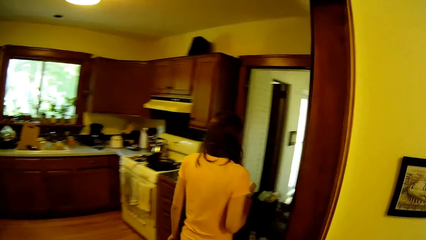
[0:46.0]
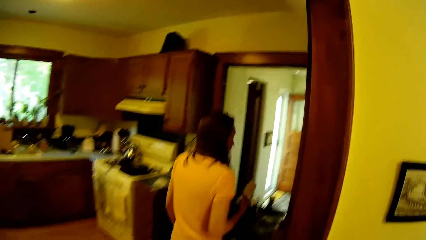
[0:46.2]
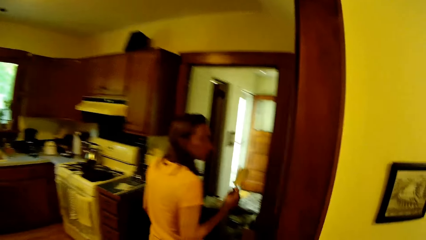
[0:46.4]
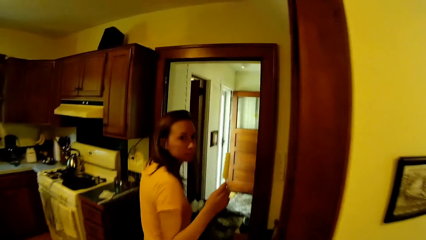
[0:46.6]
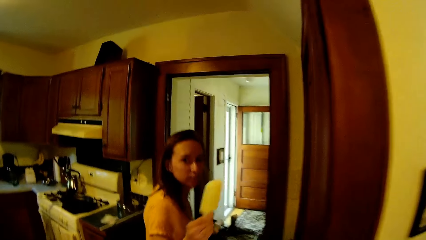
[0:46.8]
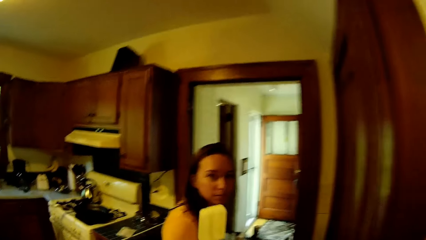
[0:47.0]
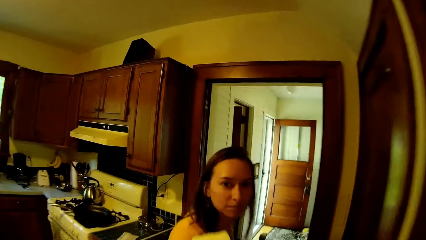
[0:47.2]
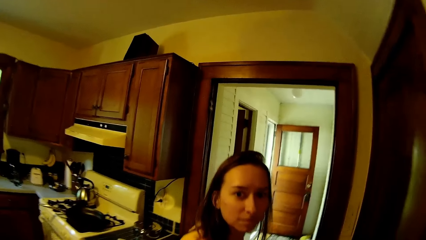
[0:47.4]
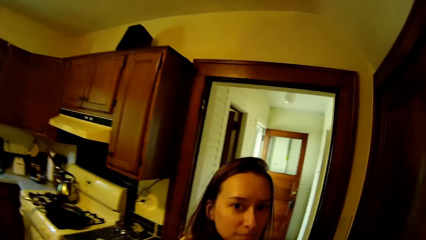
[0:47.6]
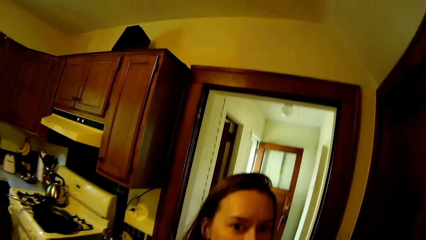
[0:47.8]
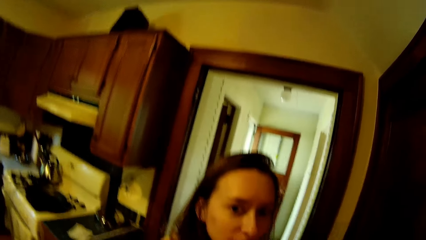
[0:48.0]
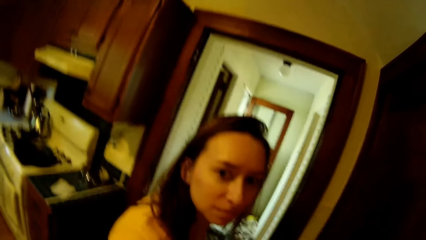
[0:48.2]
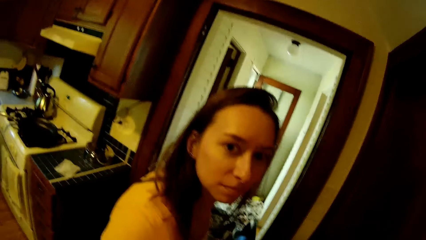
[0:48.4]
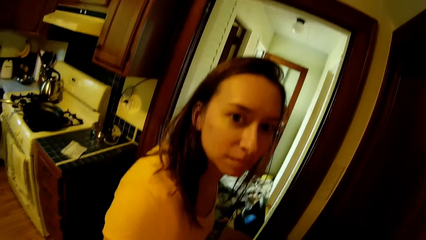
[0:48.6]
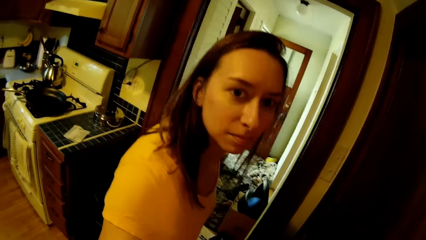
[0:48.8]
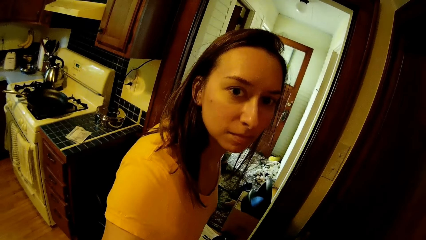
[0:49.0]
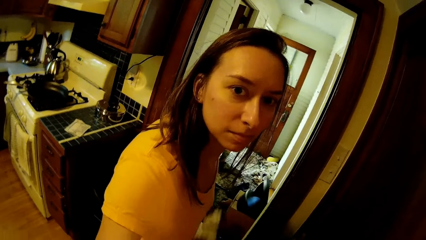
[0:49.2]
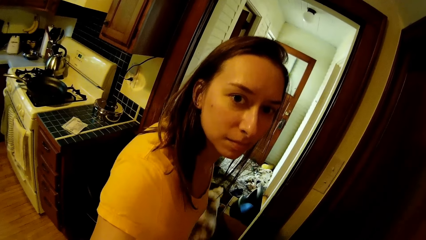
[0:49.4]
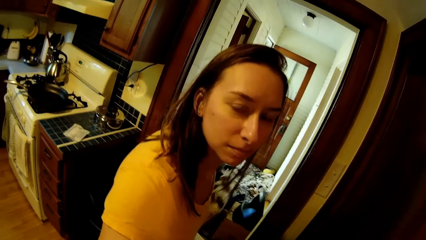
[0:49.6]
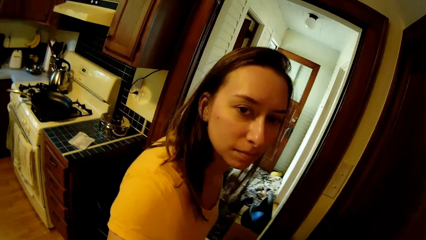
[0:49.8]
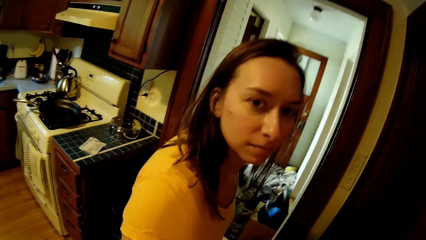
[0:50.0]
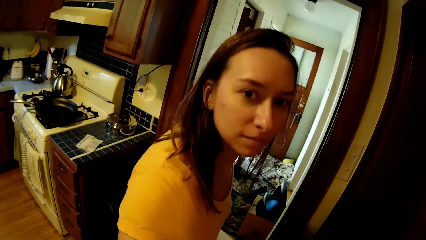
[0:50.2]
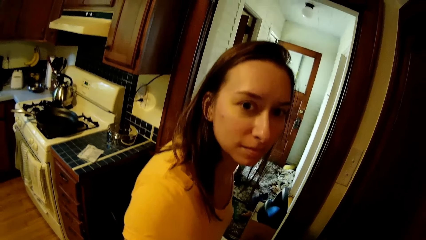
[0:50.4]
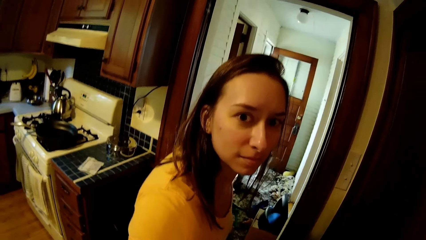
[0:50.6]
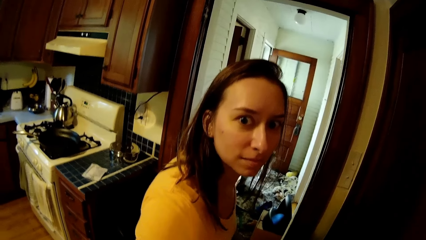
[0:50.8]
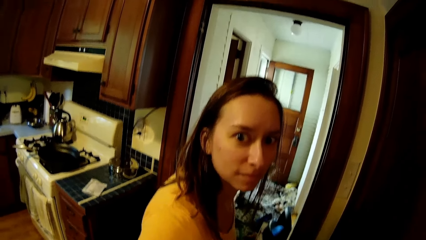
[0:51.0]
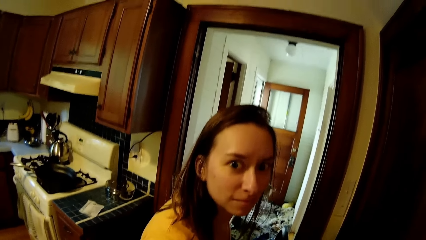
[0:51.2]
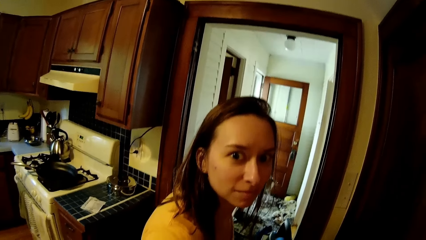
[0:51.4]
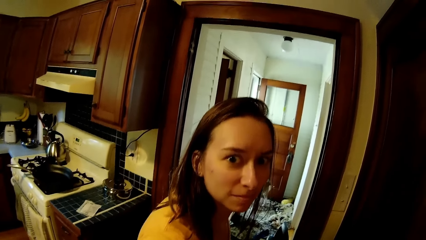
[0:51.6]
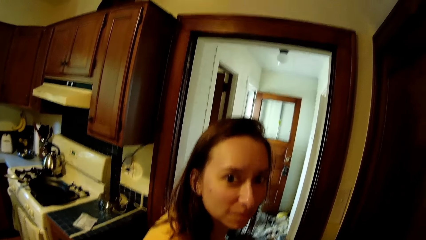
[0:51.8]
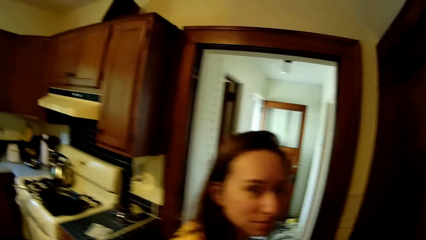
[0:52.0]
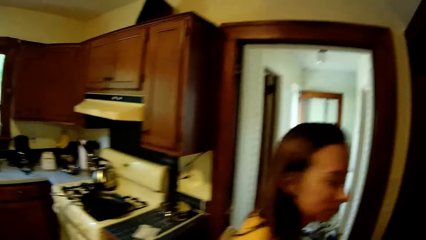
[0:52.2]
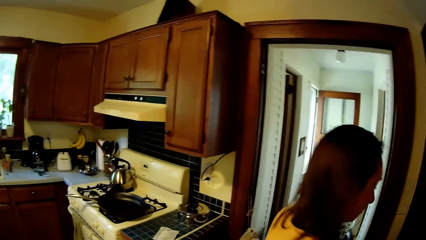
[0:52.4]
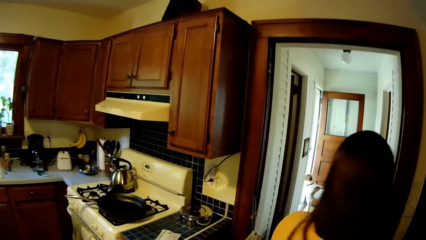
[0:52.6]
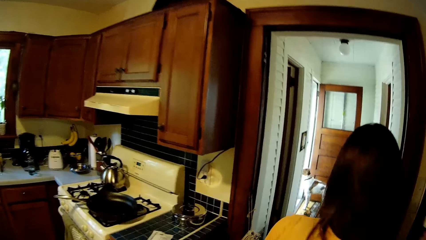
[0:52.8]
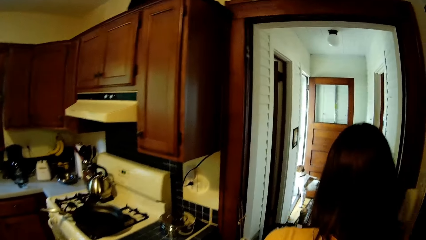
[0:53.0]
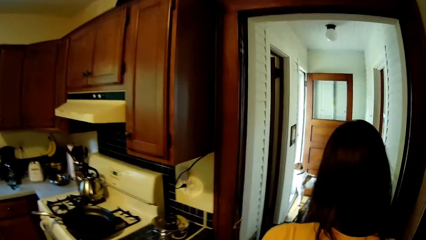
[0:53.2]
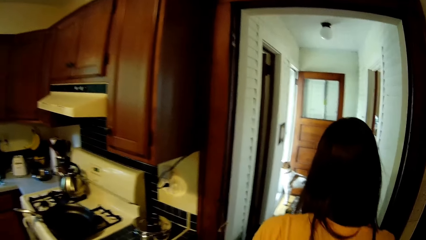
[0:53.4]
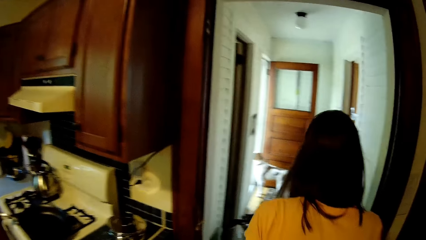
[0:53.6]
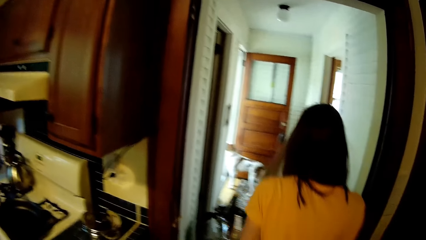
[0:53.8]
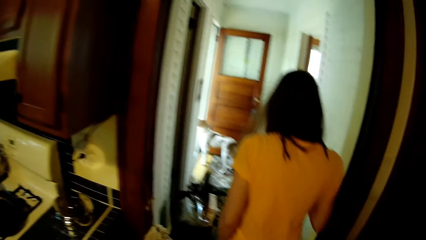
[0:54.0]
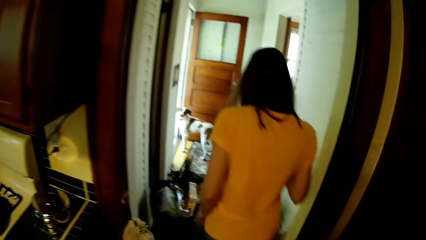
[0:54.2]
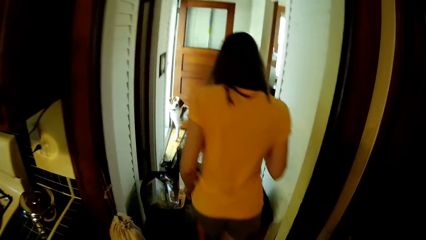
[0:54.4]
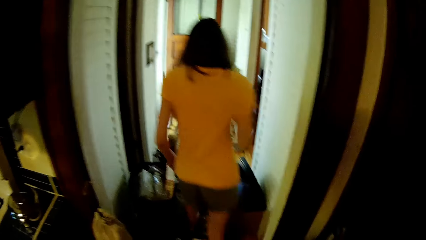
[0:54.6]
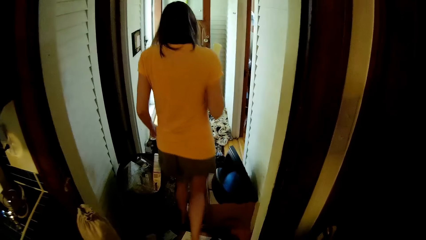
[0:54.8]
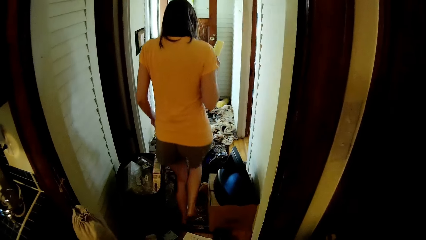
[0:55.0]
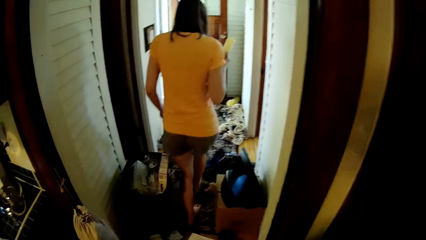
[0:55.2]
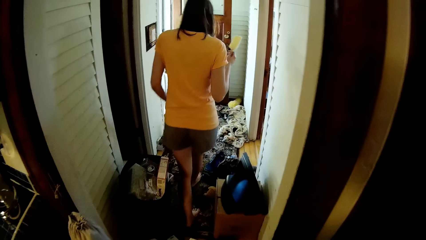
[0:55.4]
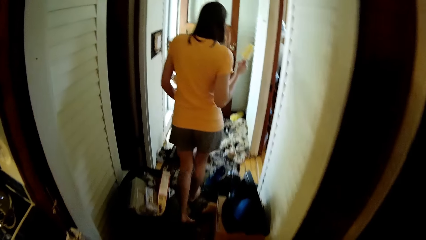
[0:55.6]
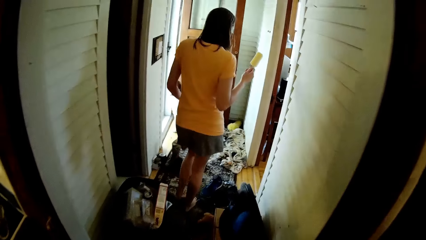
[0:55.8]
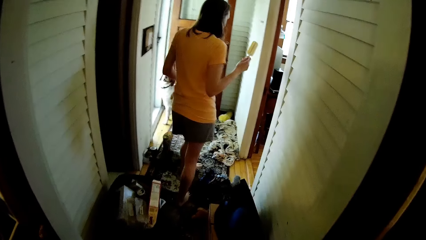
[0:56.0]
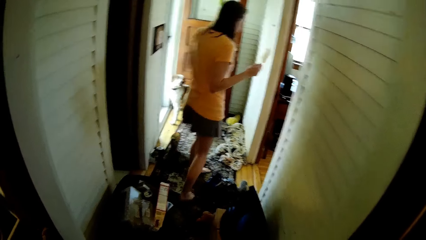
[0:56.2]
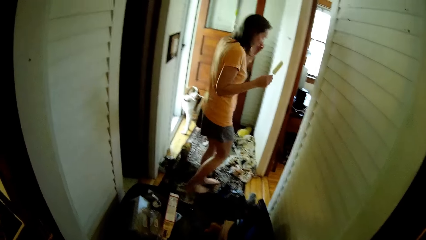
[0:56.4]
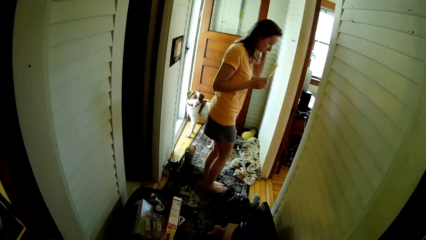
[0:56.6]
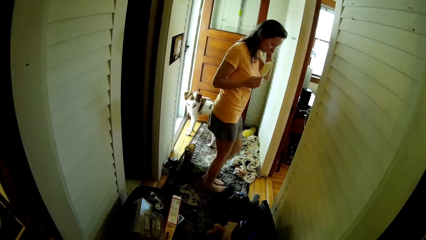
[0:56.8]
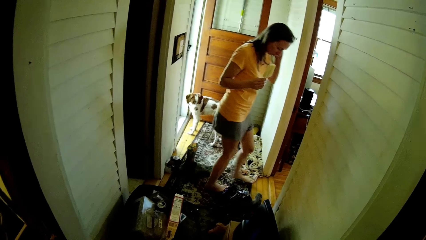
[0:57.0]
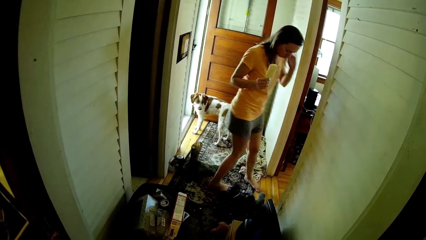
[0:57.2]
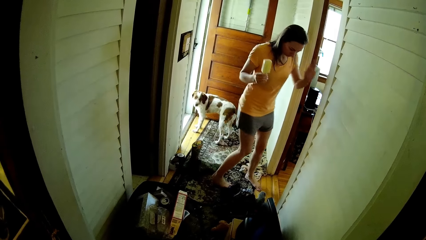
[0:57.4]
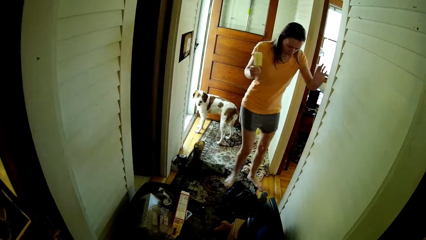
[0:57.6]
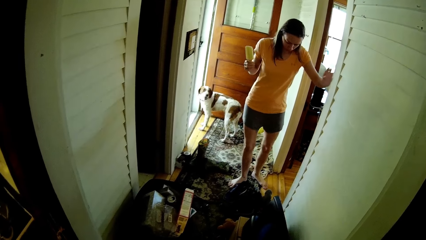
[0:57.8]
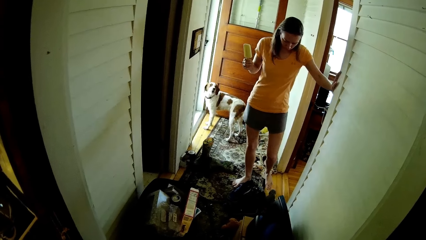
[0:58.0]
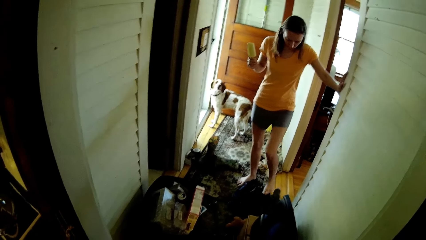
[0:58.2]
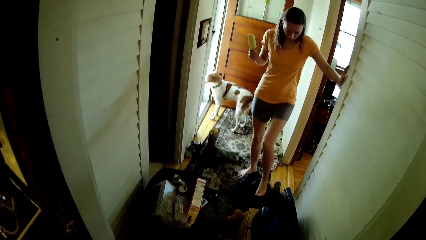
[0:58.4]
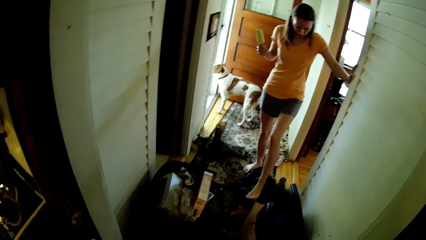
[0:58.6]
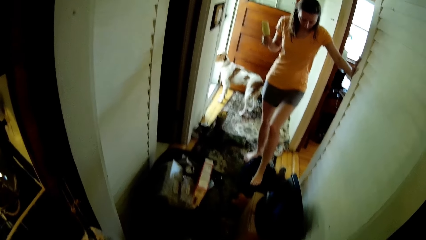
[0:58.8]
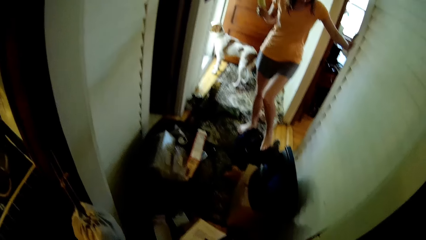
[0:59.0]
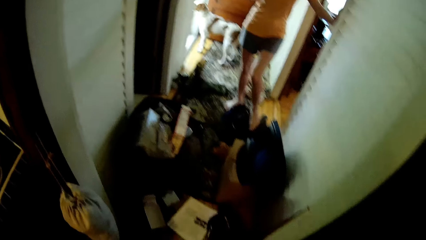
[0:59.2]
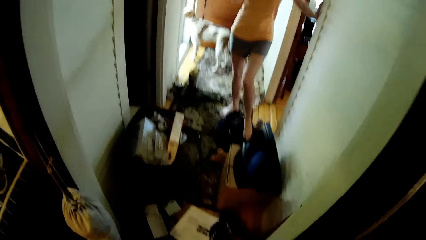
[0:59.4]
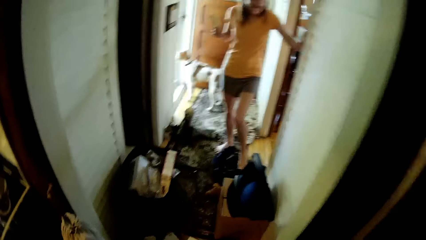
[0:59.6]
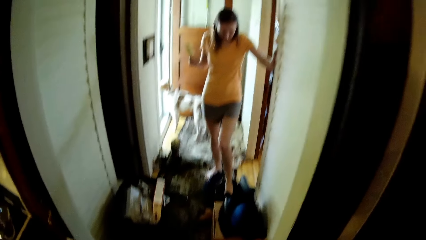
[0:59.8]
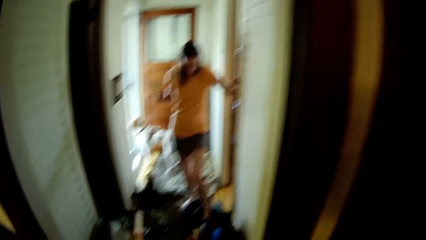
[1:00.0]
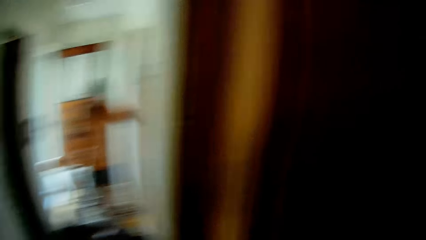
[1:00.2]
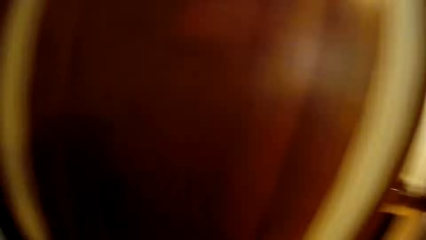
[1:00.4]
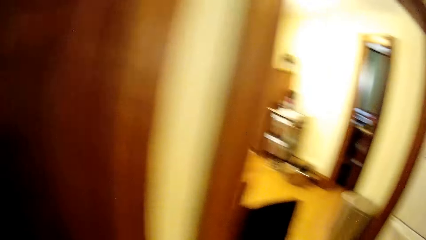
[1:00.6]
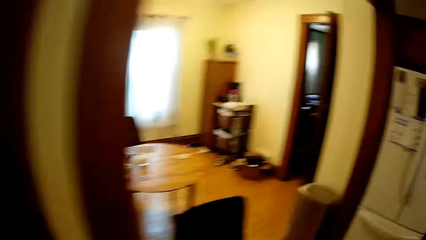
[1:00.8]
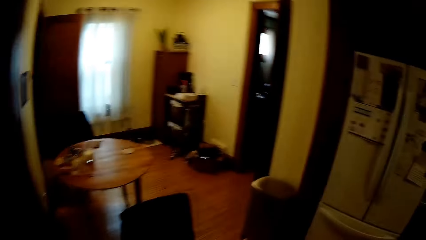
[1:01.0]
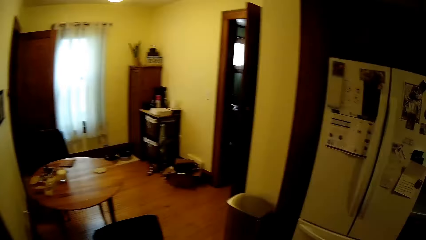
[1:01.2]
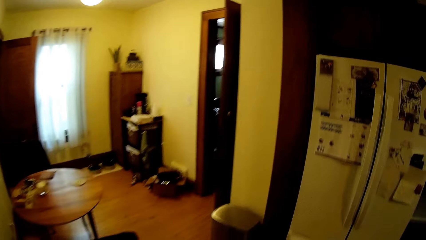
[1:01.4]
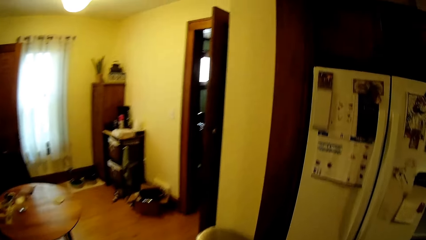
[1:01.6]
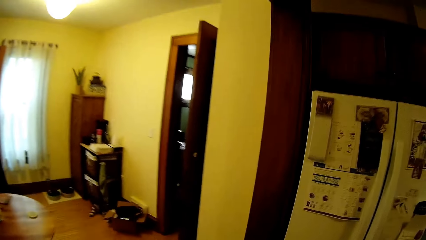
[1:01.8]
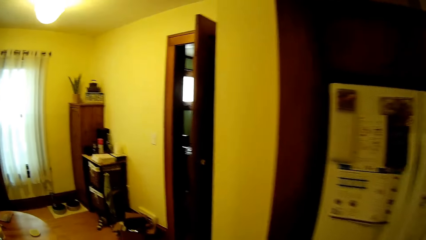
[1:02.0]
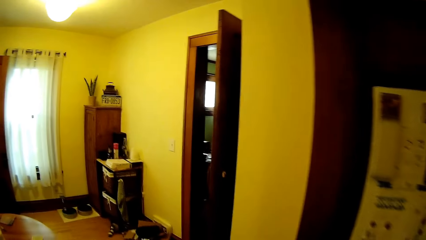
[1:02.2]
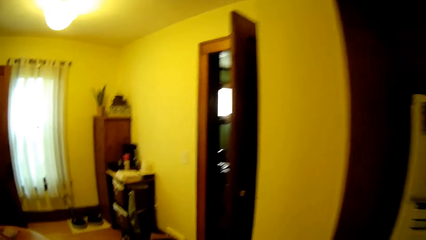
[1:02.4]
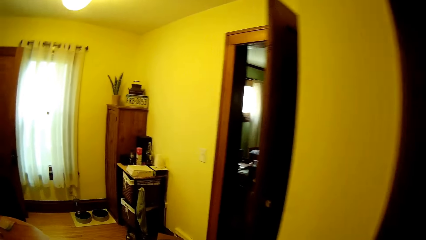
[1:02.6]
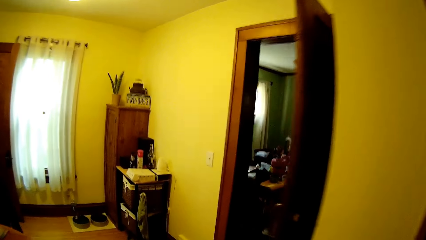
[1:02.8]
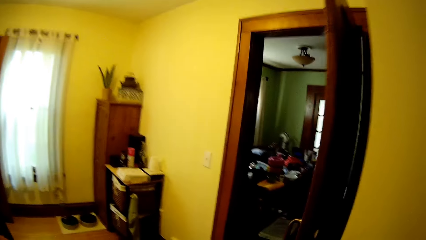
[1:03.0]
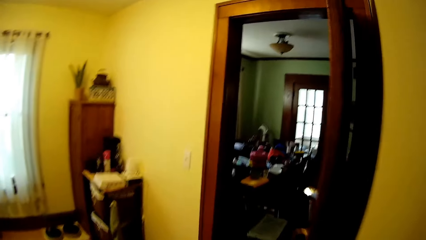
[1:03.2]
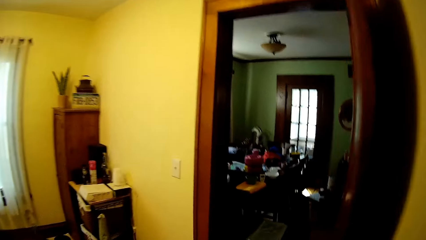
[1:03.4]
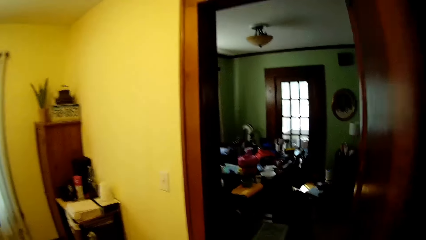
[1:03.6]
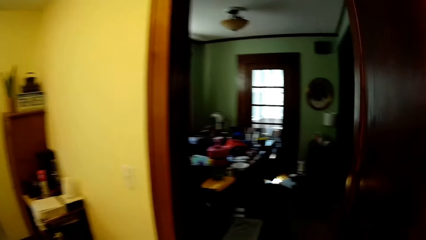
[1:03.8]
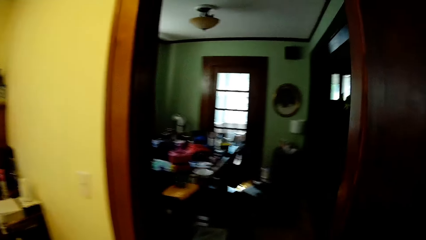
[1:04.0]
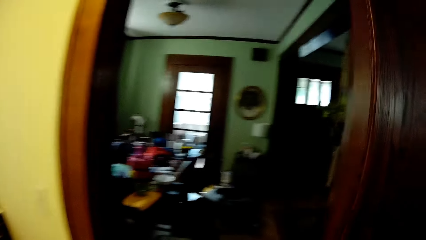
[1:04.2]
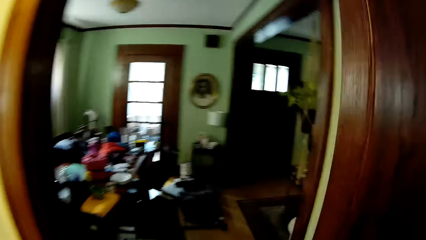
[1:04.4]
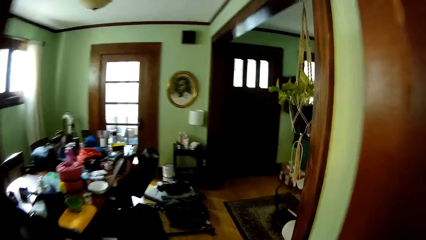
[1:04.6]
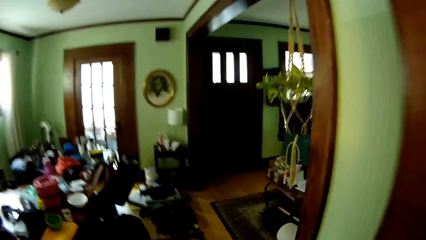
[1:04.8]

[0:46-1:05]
A woman turns around and looks at the camera wearer. The camera wearer looks around. The woman turns around and walks around. The camera wearer moves around. The woman turns around. The camera wearer looks around. The woman moves something with legs on the carpet. The camera wearer moves around.
